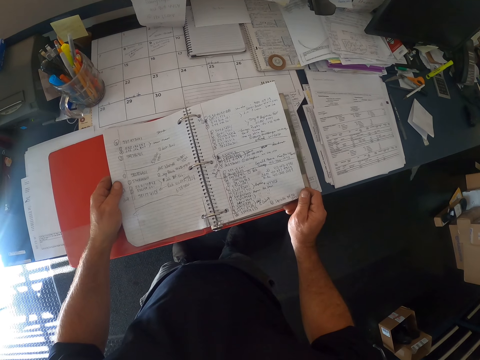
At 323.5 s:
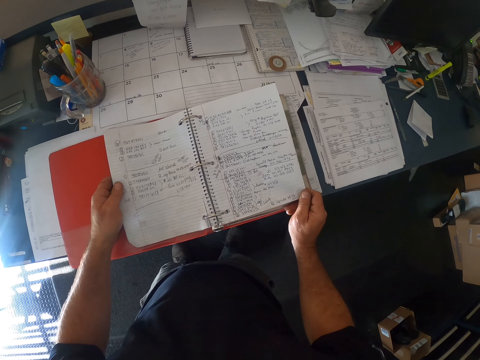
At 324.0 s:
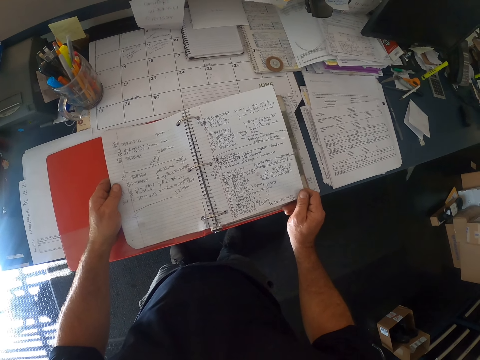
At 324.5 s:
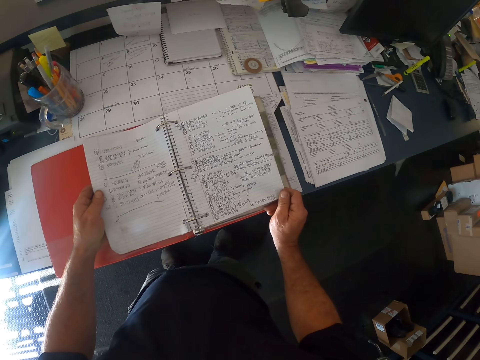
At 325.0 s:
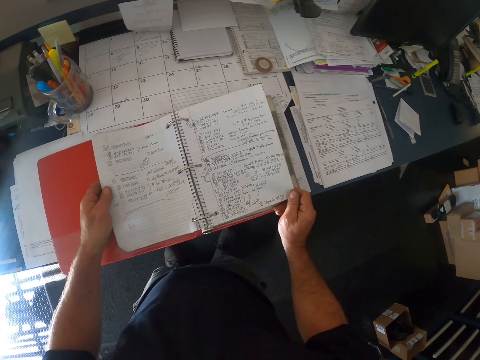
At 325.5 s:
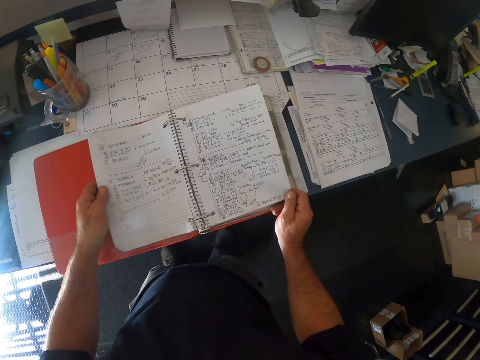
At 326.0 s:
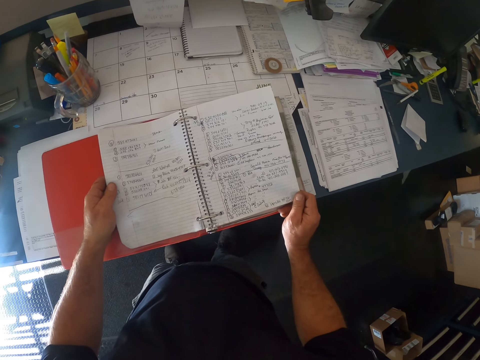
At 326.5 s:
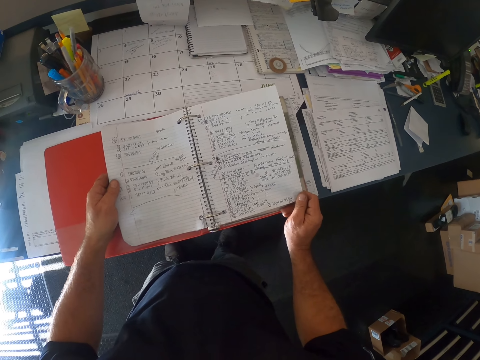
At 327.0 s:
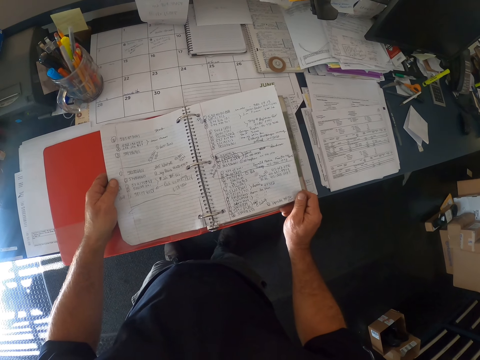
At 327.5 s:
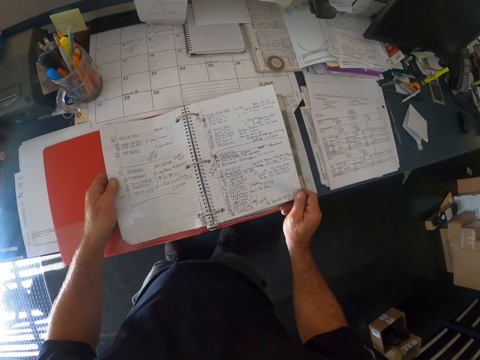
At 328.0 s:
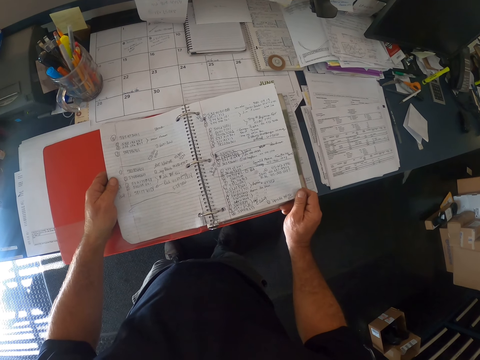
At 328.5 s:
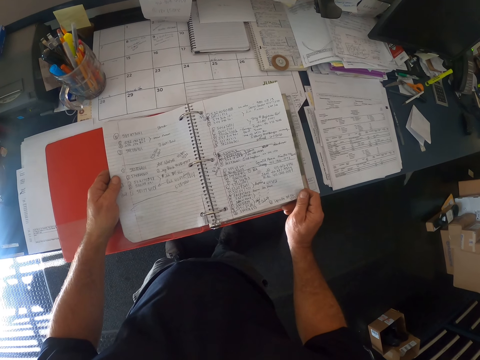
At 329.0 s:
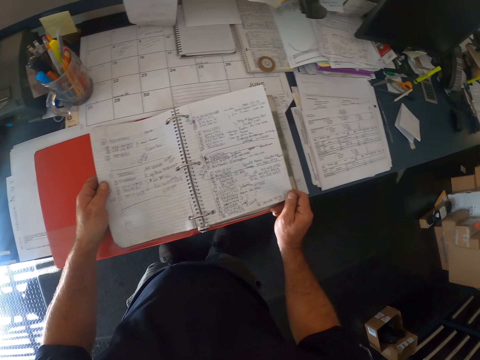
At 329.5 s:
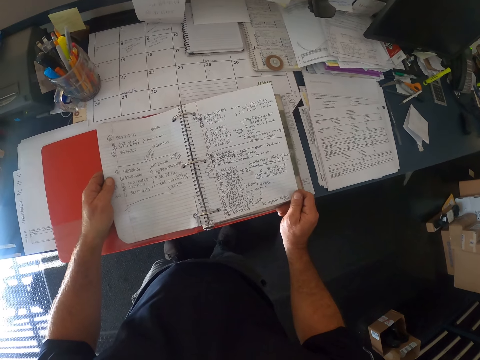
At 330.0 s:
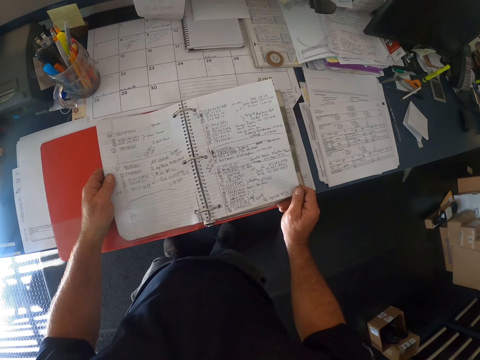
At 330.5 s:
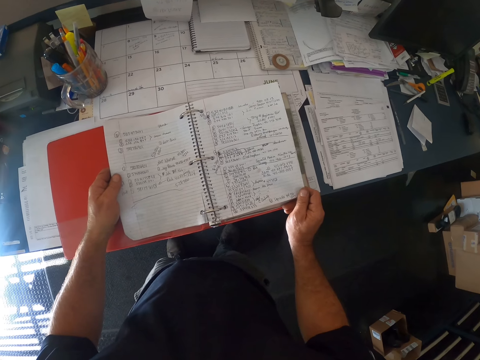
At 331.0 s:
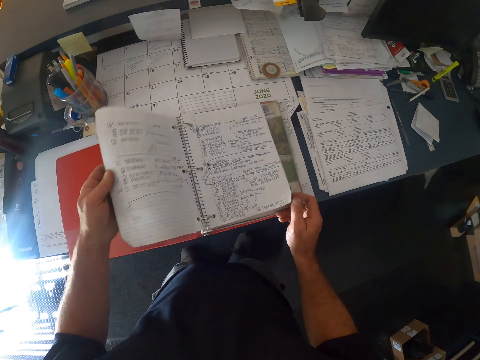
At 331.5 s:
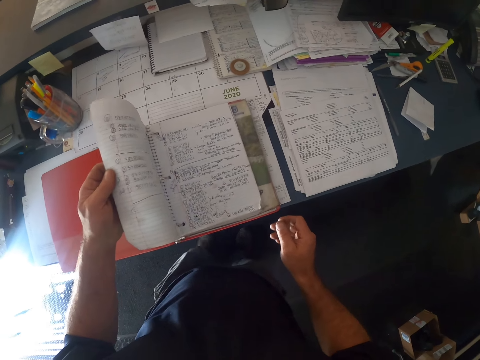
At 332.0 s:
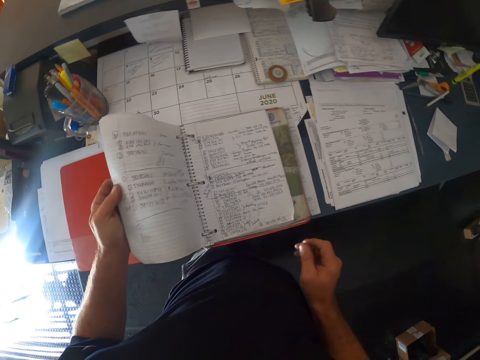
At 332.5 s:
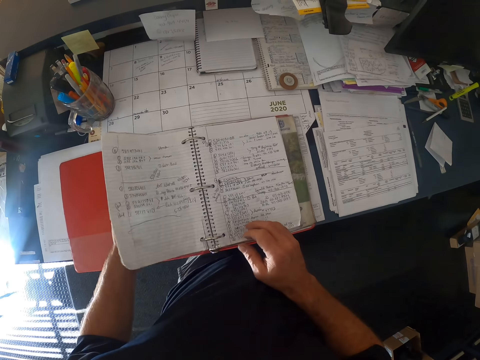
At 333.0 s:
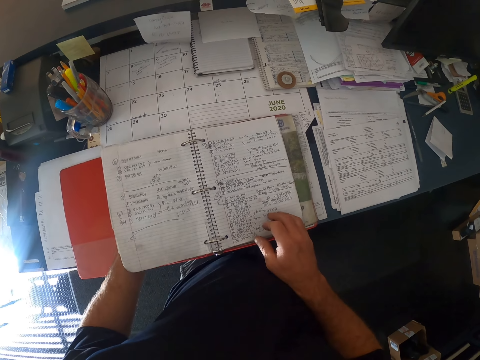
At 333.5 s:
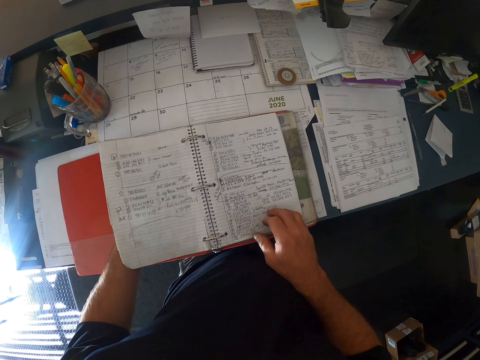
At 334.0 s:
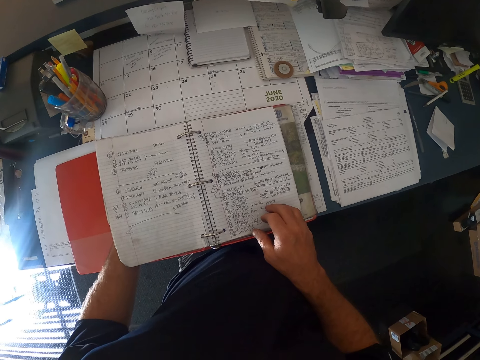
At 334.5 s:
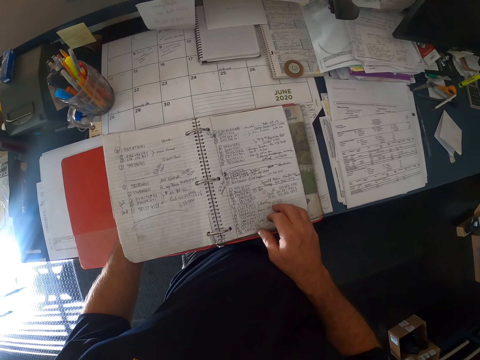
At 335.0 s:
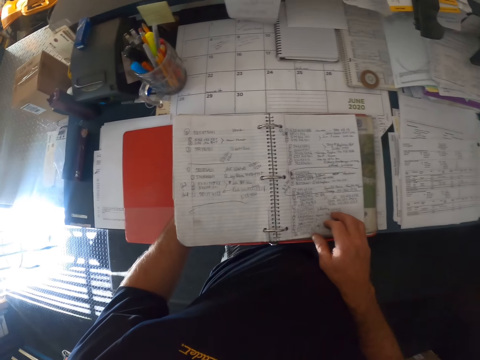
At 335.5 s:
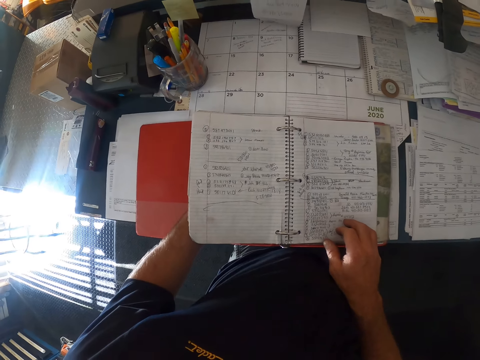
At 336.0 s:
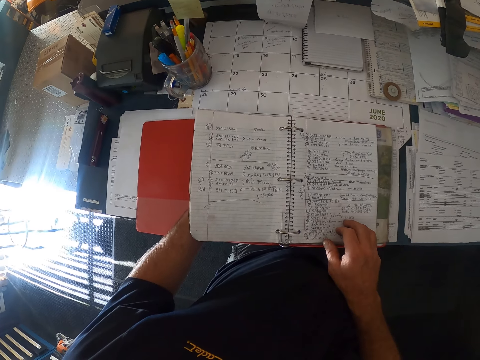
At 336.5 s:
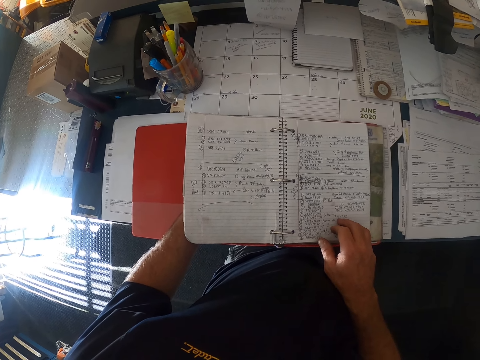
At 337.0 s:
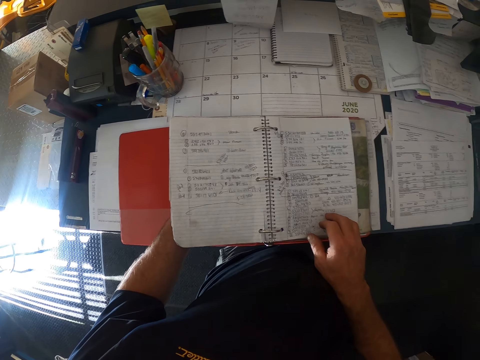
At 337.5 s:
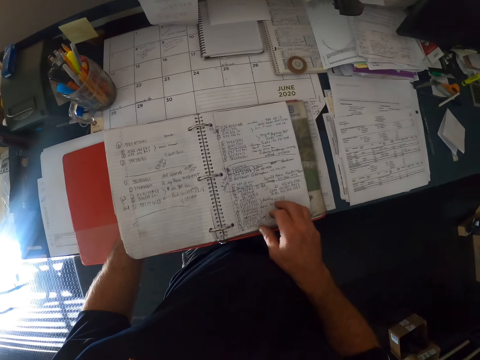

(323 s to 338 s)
The camera wearer reads the notes.

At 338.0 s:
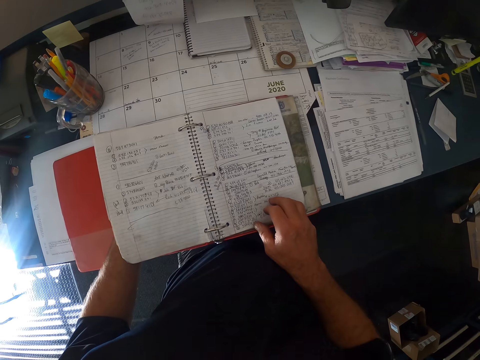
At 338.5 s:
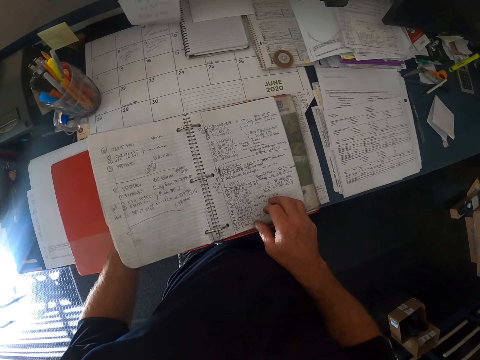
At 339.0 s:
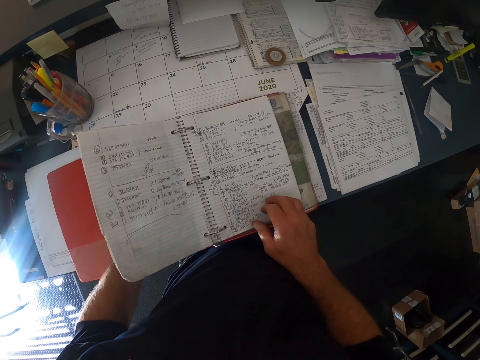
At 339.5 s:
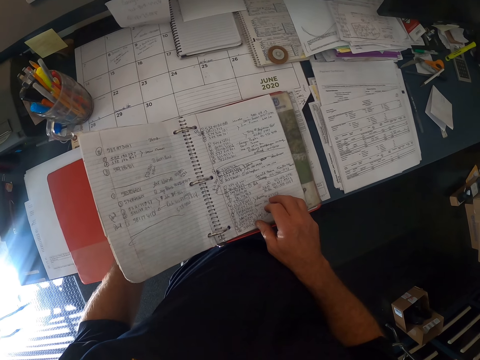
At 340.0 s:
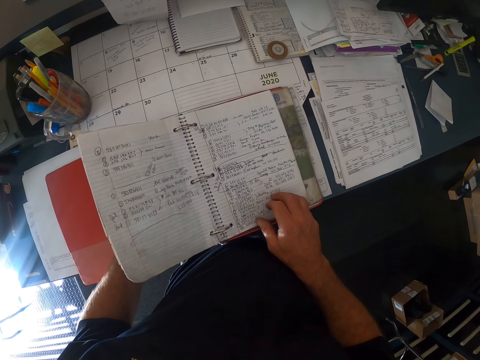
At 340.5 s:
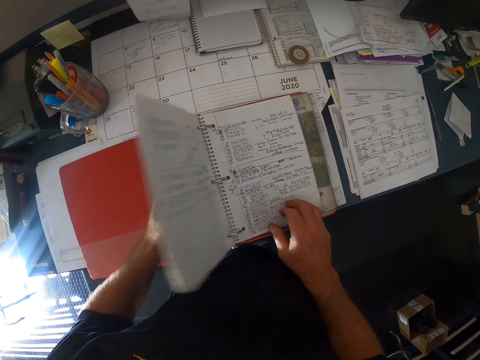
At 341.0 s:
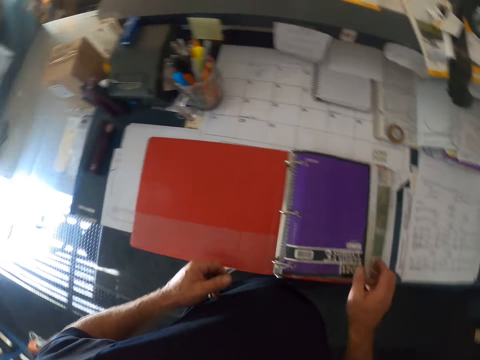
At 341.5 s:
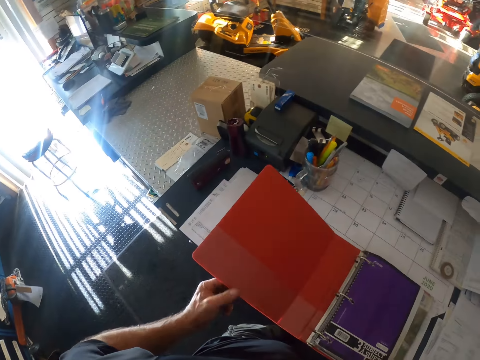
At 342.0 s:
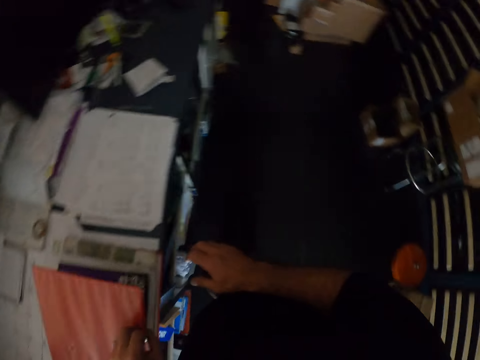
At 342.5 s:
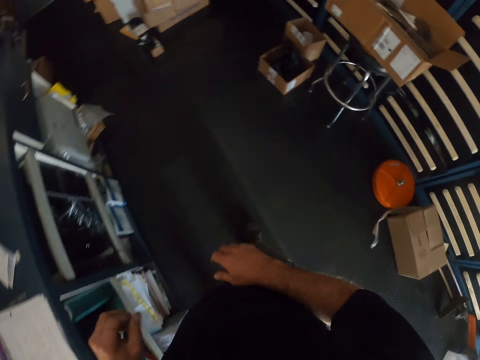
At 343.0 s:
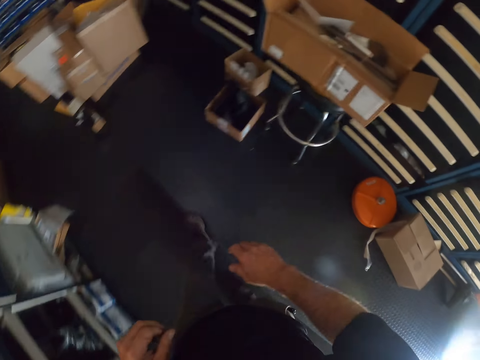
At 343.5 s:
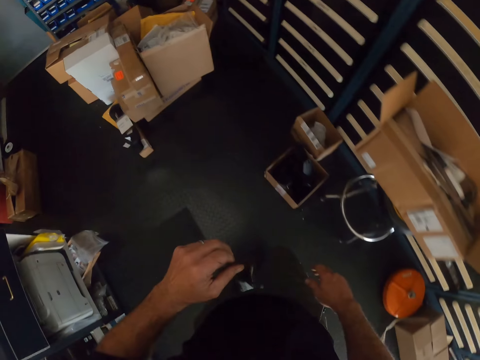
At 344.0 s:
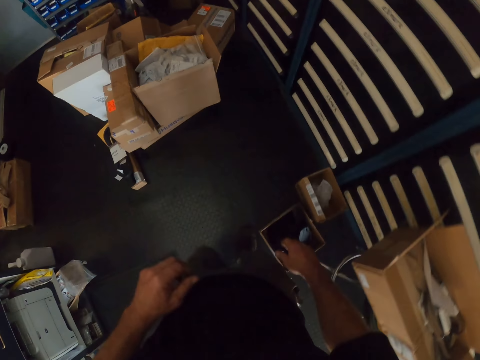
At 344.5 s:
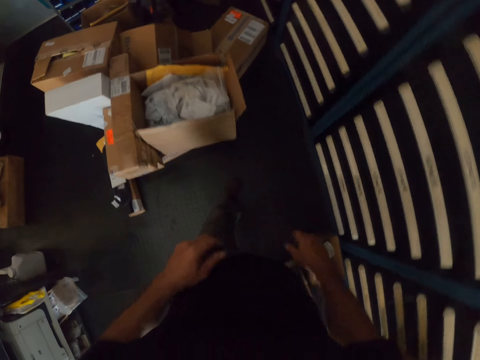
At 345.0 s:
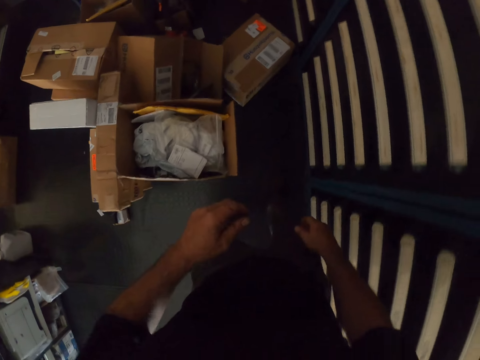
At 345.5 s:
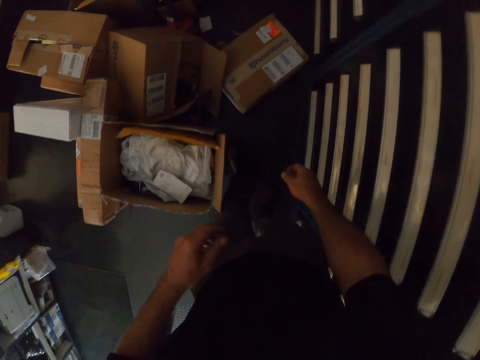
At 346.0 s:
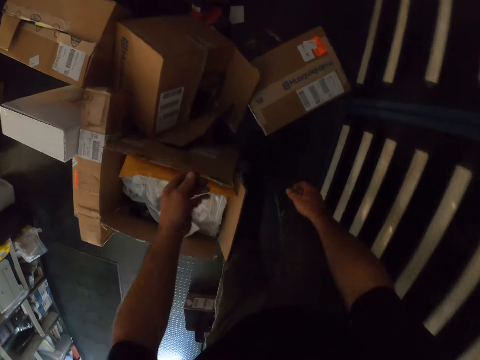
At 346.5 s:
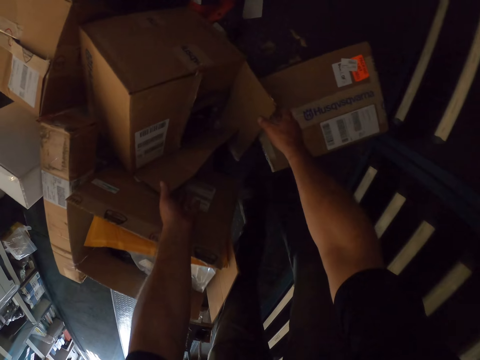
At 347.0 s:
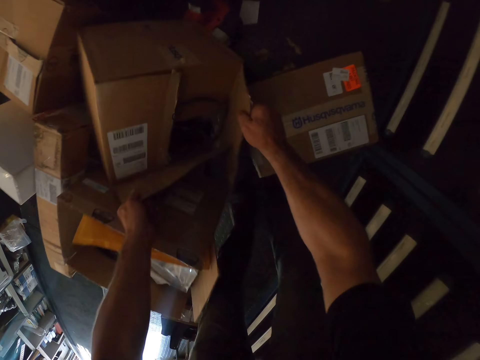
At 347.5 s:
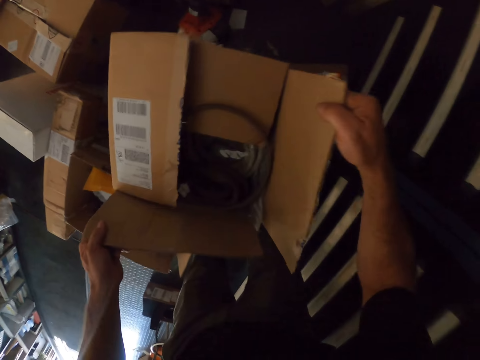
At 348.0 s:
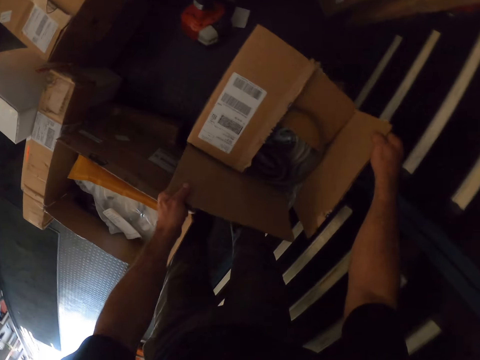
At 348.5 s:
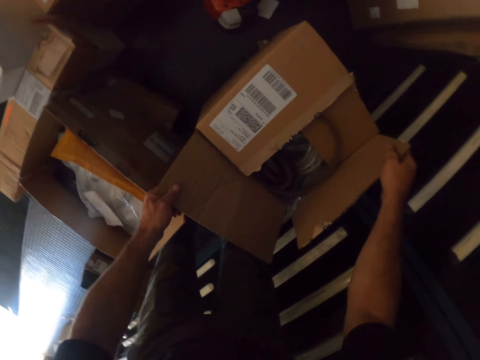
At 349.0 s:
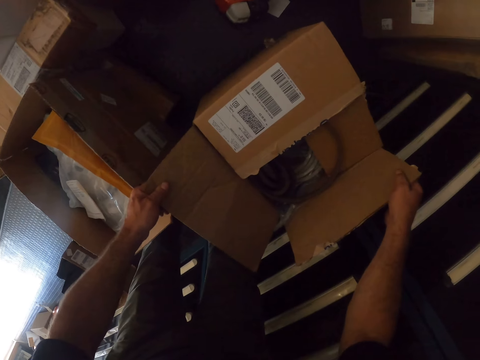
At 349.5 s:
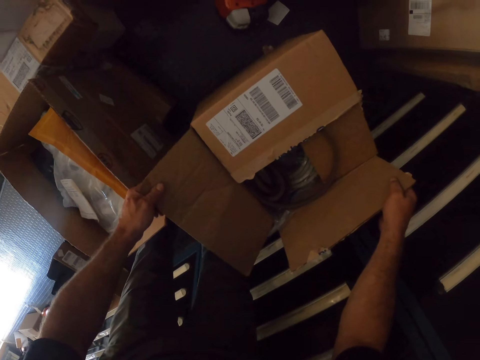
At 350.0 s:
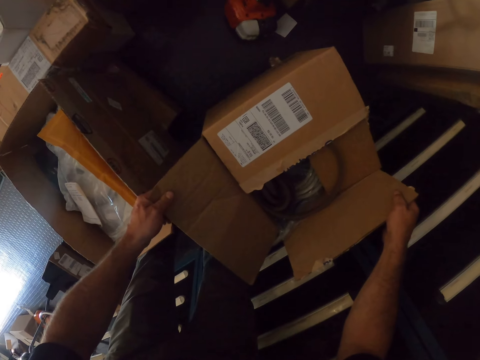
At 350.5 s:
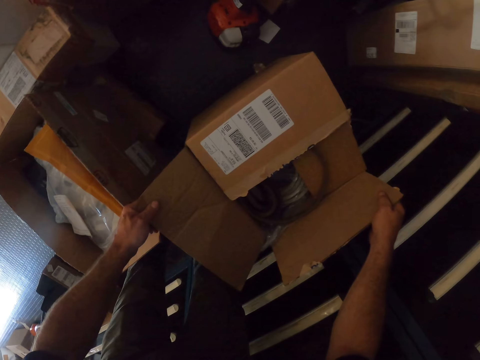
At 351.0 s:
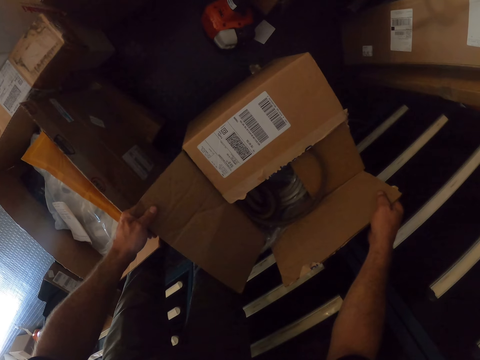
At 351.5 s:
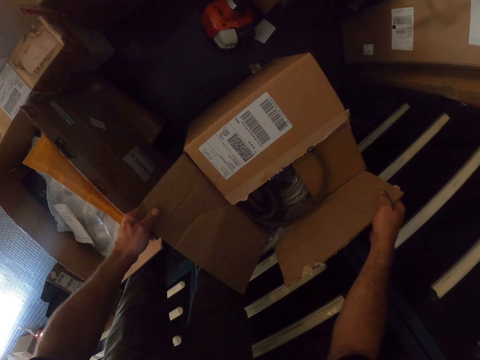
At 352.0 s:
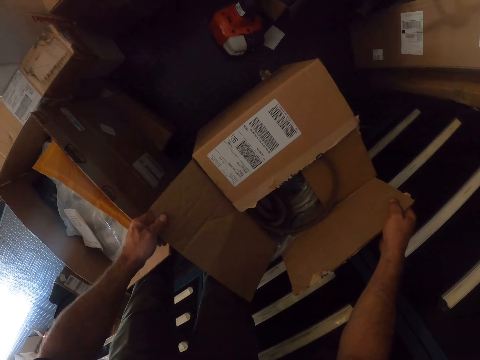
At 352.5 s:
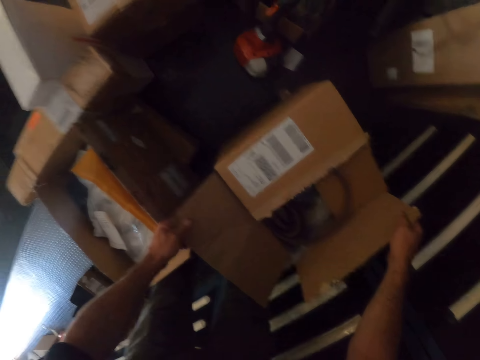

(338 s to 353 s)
The camera wearer closes the book with his left hand. He walks in the shop. He picks up a box or carton box with both hands. He drops the box on another box with both hands.
